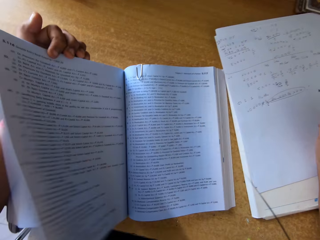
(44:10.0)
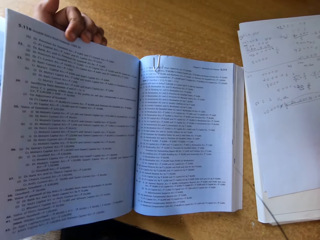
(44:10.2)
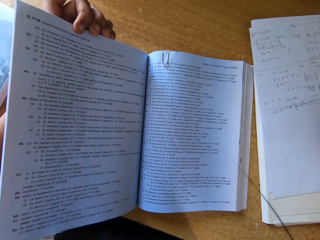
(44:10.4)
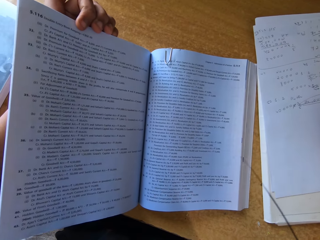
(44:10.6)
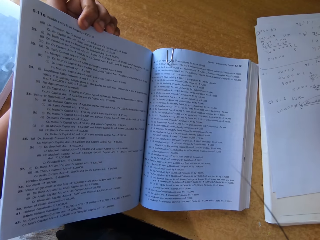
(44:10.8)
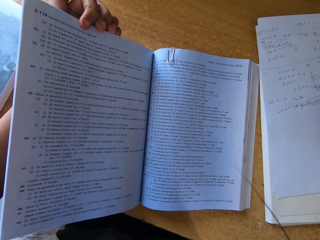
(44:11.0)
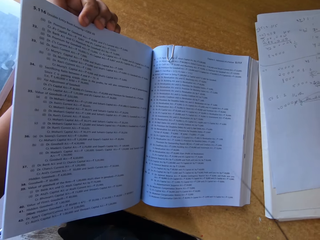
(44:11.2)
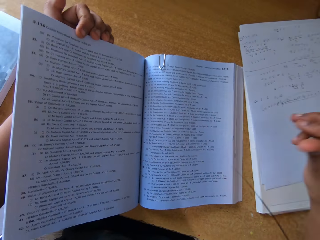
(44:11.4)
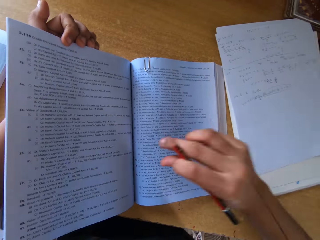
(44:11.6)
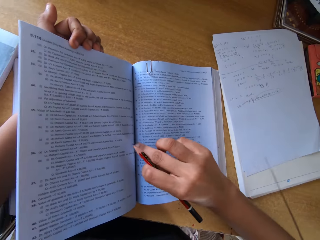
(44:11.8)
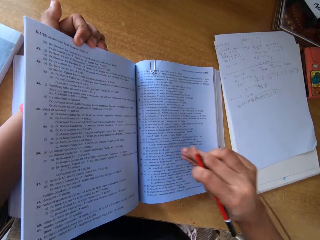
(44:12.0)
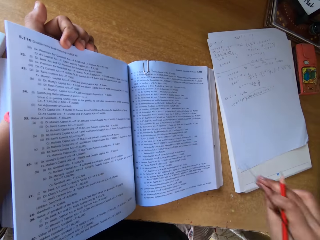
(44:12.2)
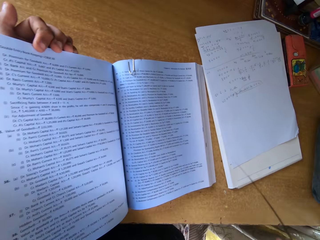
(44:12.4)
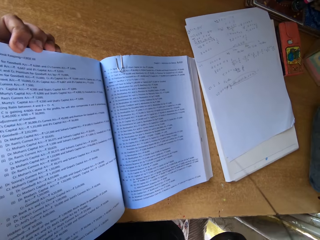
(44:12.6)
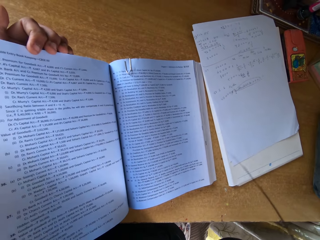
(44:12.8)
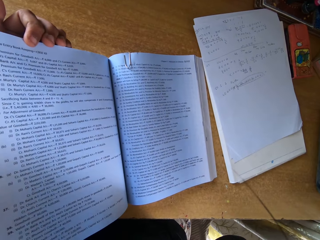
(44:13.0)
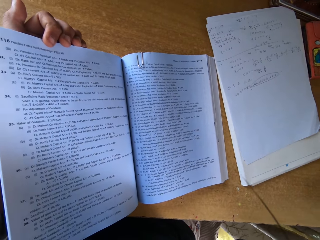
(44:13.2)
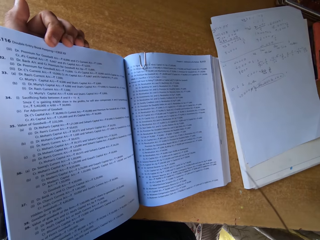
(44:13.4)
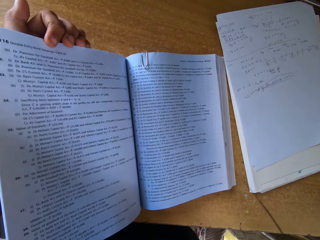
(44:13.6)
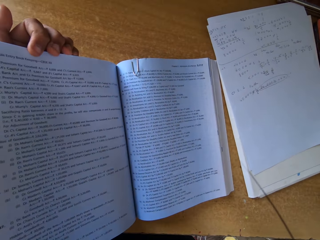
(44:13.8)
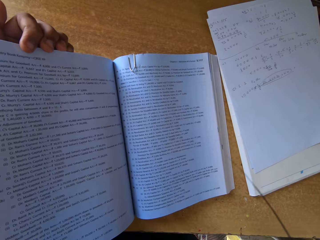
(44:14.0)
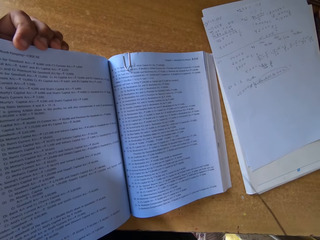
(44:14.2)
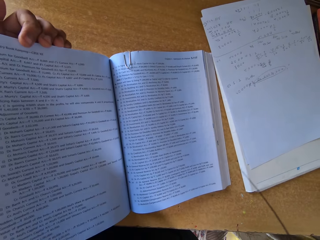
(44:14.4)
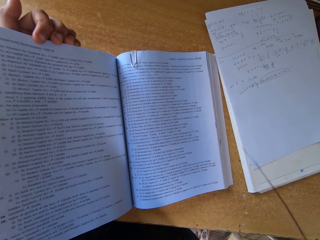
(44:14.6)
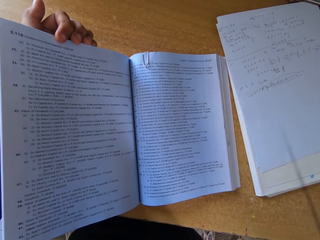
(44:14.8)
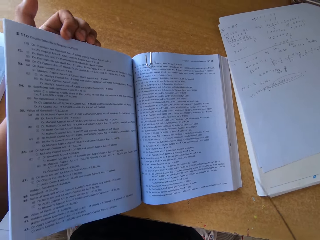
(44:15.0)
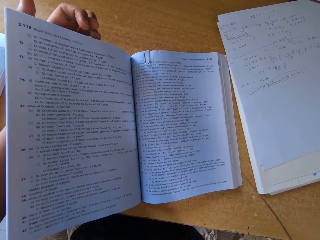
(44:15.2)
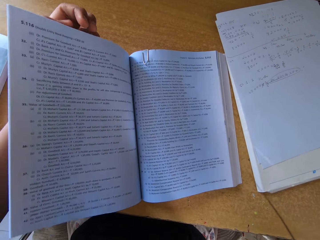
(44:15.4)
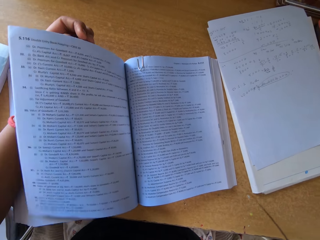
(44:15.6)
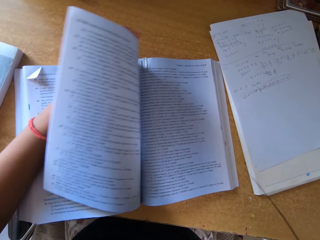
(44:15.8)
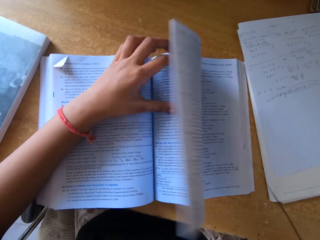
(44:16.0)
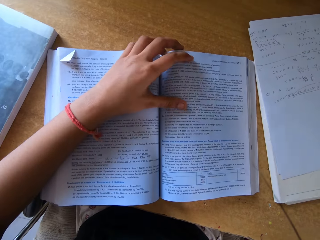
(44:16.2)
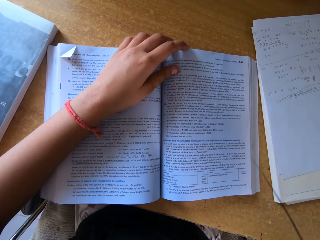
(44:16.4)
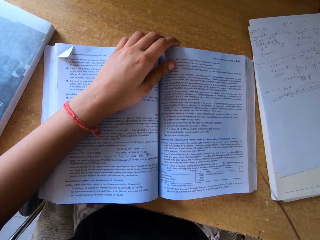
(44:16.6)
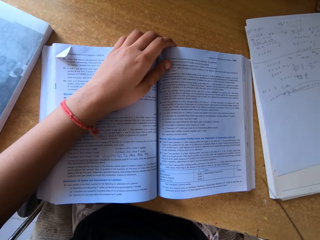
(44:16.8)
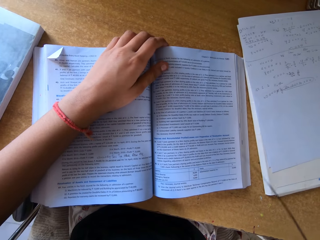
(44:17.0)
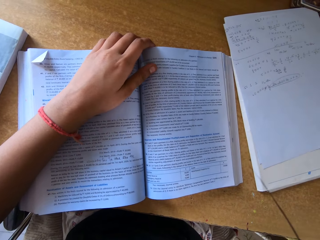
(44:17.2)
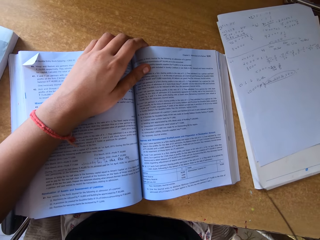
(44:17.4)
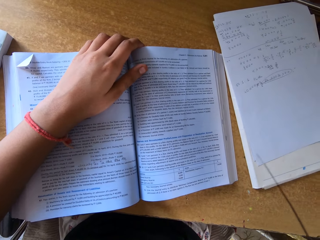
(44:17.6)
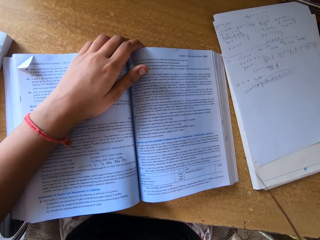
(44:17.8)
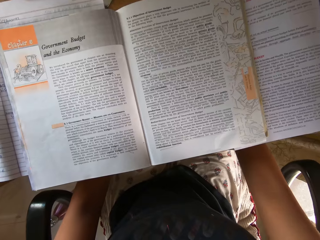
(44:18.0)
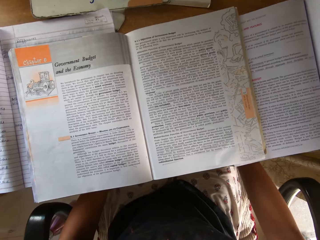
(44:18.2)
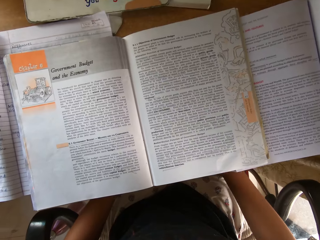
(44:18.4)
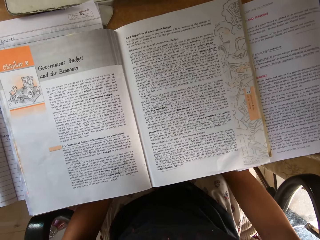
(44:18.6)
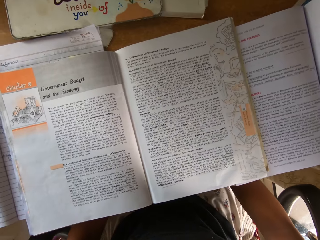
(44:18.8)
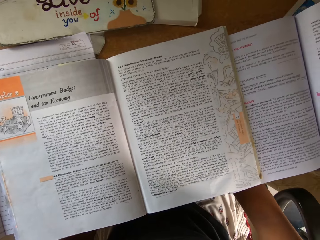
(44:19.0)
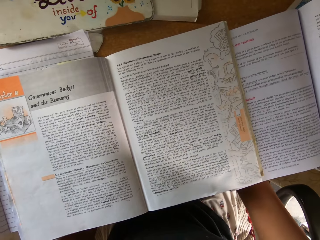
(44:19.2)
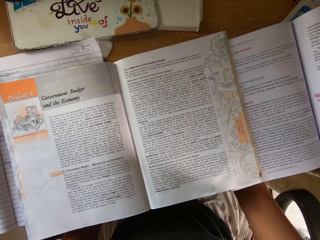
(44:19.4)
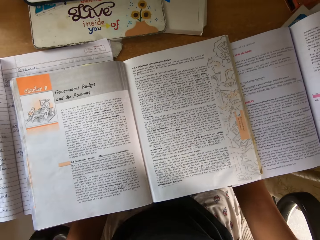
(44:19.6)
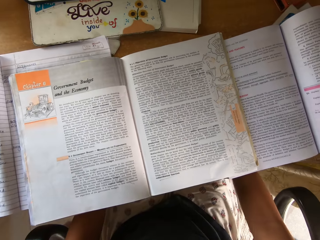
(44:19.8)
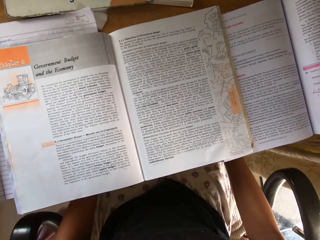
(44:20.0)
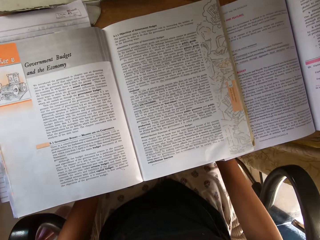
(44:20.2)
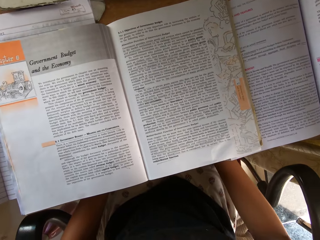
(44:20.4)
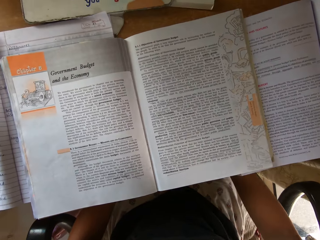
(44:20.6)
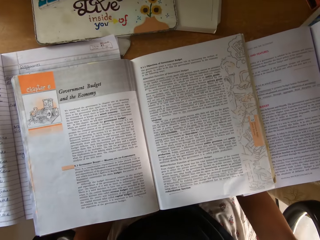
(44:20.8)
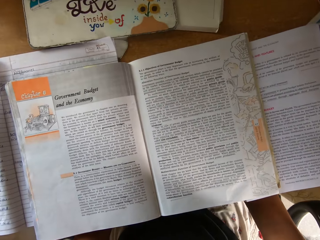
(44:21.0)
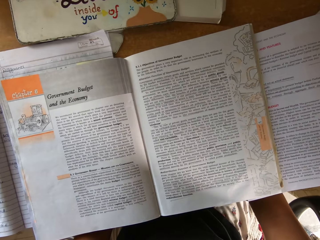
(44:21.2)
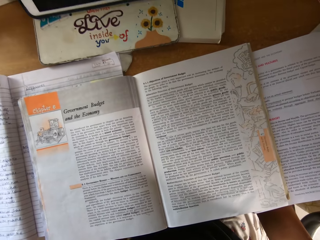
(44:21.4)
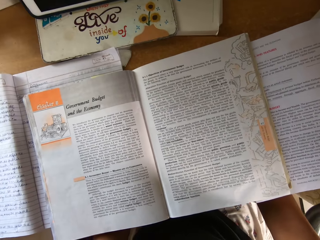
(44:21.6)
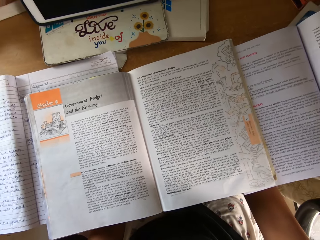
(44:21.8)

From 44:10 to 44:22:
The camera wearer opens a page. She looks at the book, taps the book once, and withdraws her right hand from the book. She looks at the book. She closes the page back to the previous page. She peruses the textbook. She lays her left hand on the book. She studies. She moves her hands.

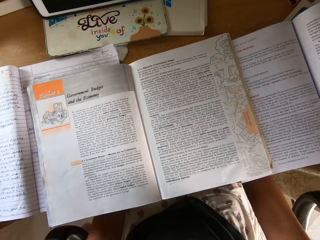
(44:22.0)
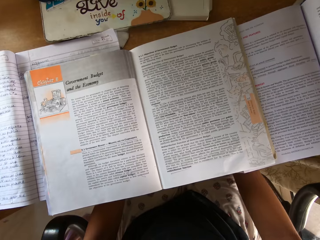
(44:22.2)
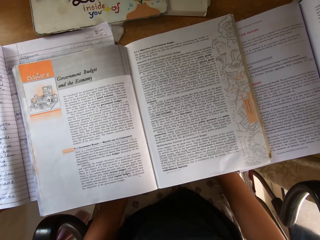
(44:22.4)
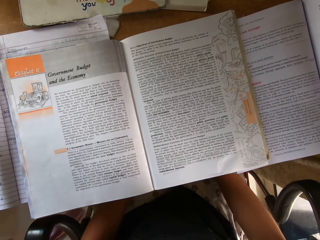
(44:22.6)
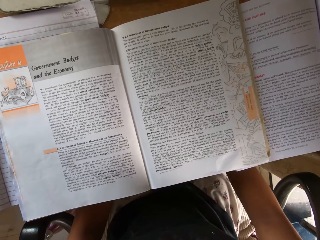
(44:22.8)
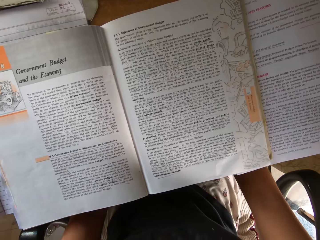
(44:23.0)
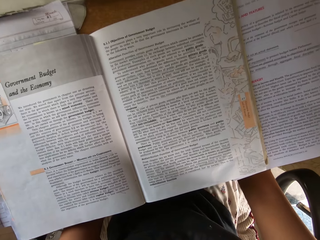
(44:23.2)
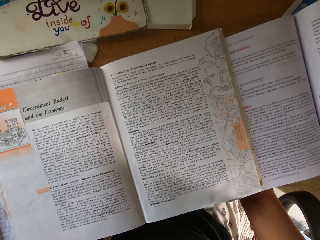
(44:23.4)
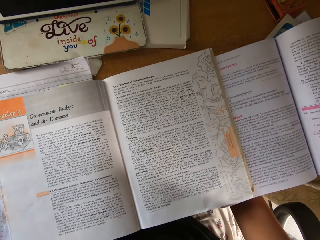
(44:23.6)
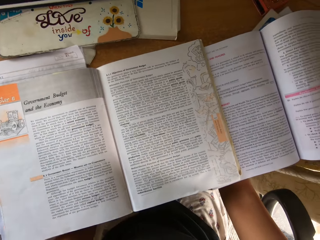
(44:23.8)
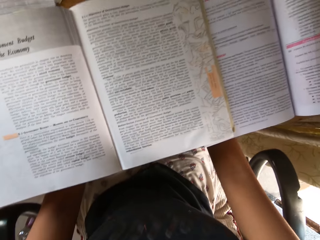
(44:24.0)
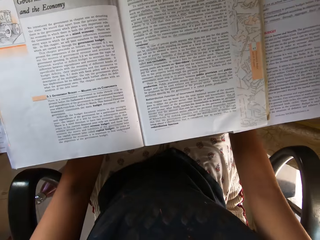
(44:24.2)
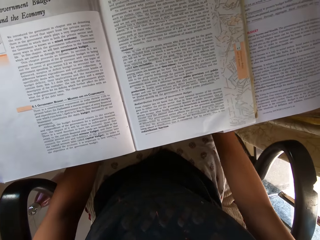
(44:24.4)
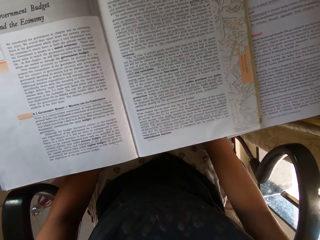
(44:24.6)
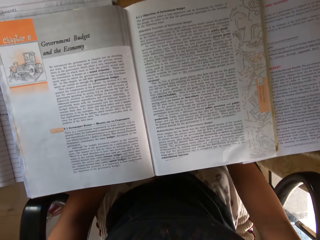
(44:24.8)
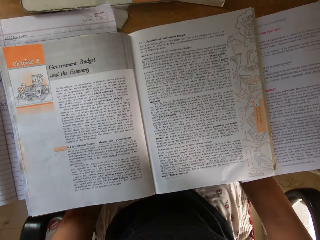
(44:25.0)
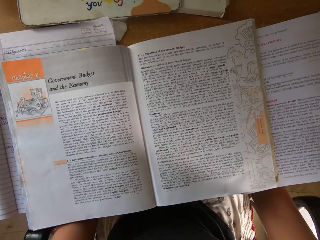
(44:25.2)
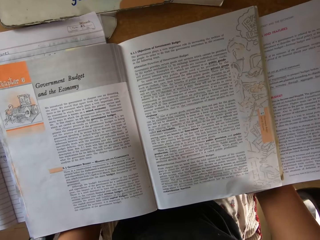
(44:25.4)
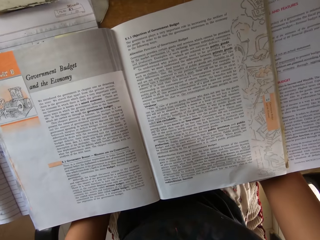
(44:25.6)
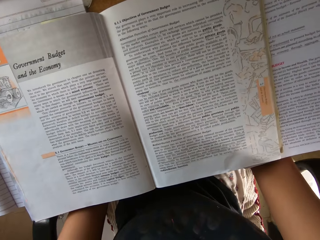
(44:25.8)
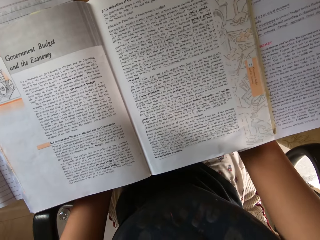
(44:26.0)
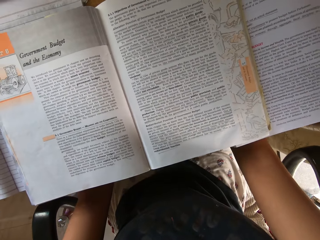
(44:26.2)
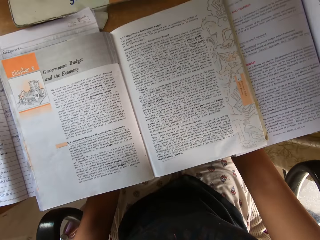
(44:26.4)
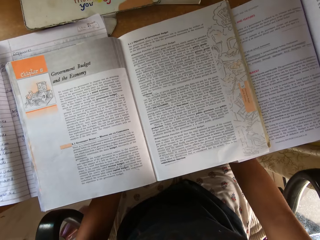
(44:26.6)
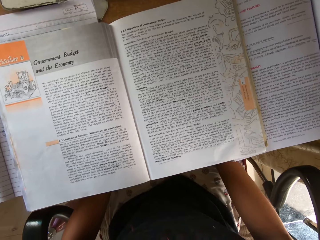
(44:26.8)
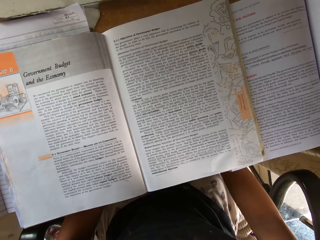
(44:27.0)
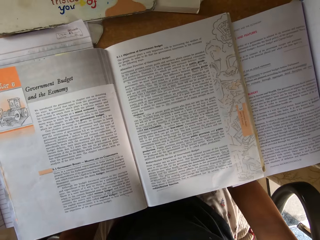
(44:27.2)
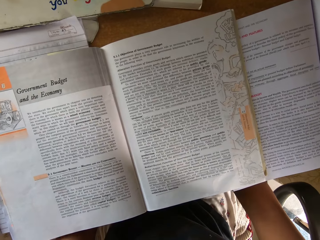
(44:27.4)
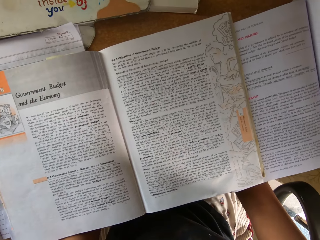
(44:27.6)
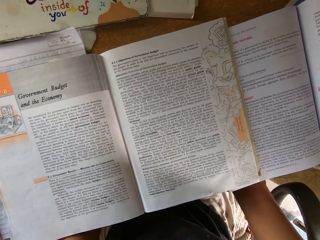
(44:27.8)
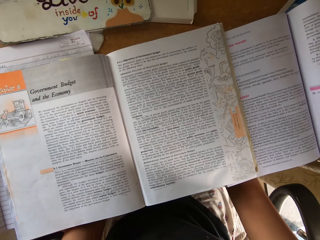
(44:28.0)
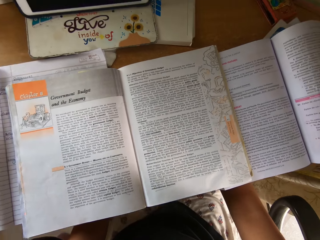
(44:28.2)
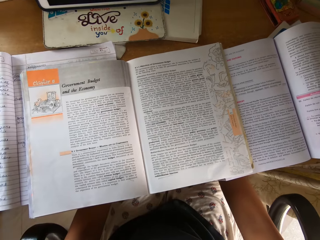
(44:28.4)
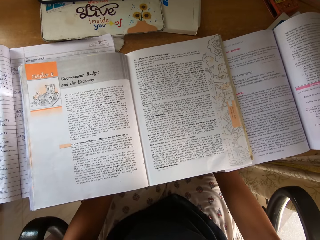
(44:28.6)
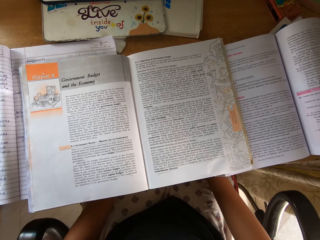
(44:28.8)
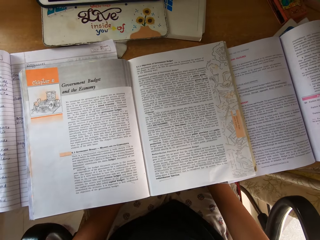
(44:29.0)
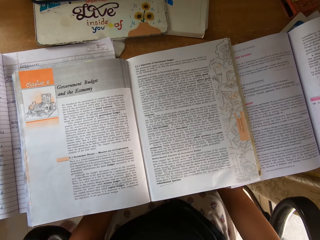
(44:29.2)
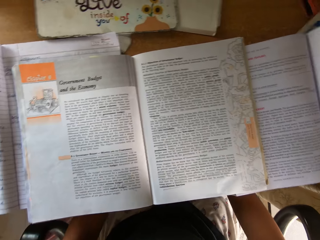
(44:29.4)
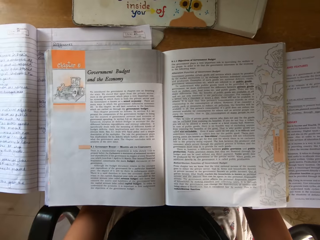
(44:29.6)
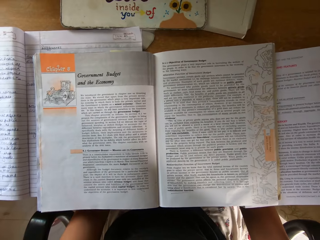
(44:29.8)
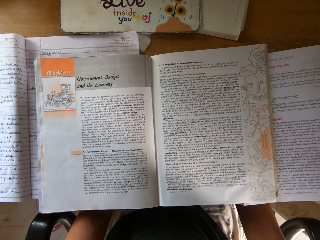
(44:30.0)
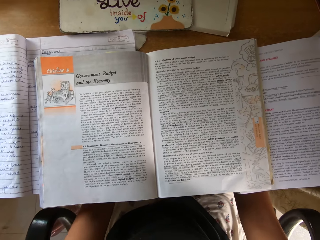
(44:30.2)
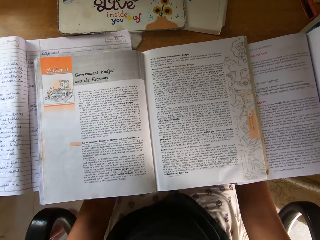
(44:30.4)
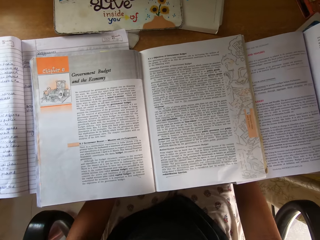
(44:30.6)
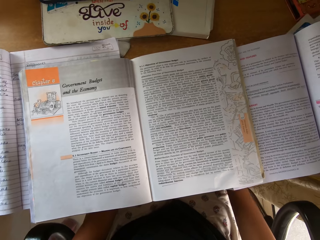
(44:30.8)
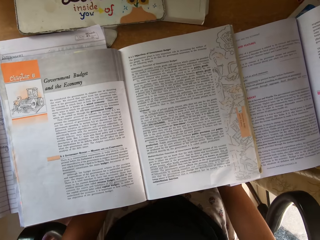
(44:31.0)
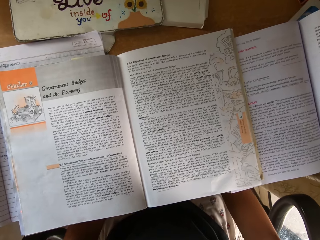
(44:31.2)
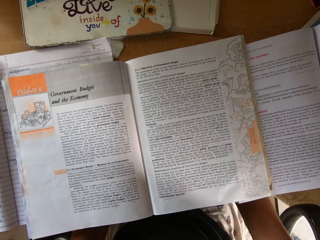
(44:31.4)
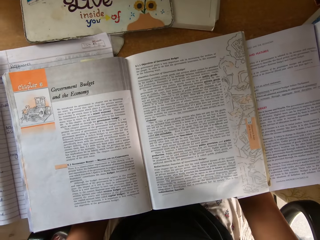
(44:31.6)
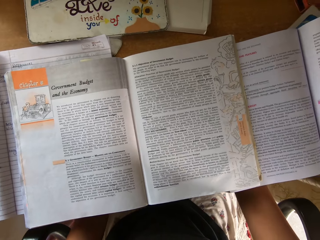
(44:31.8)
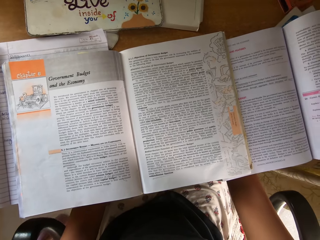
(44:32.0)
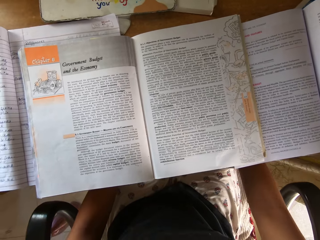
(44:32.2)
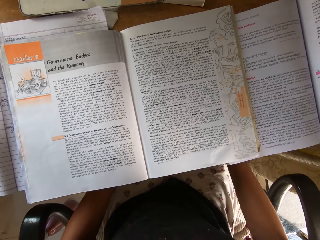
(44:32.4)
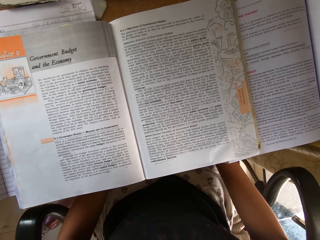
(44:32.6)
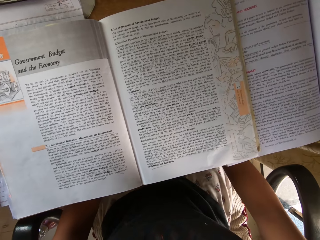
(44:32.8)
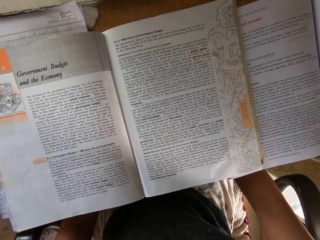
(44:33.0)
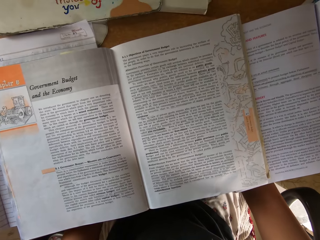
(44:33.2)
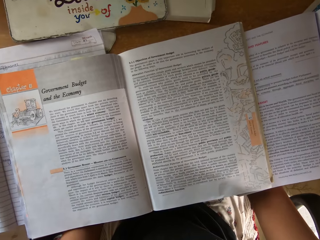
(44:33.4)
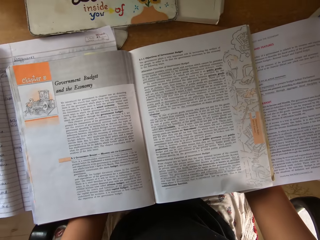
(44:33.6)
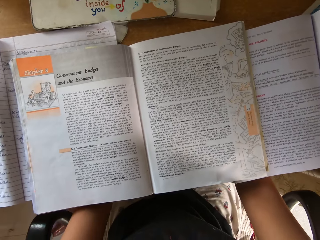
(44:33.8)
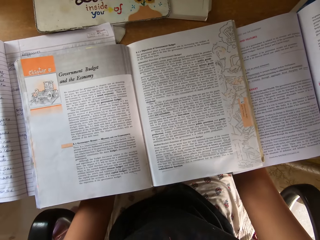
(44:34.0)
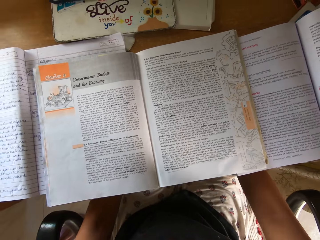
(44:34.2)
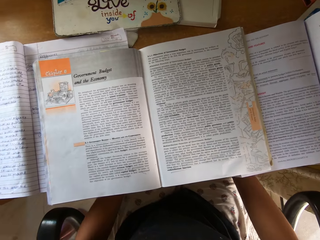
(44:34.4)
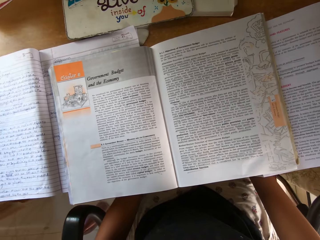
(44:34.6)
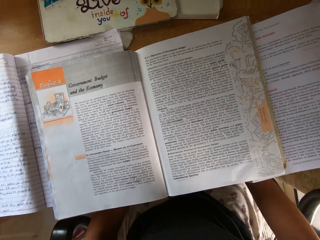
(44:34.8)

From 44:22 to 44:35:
The camera wearer studies. They read the textbook. They read the textbook again.
